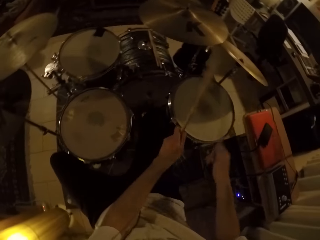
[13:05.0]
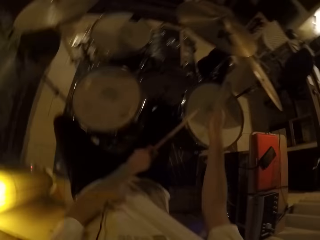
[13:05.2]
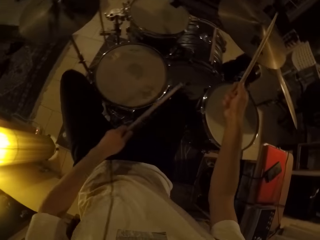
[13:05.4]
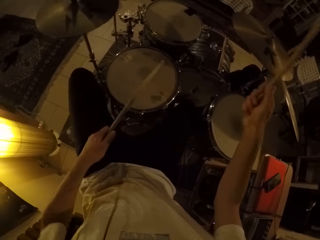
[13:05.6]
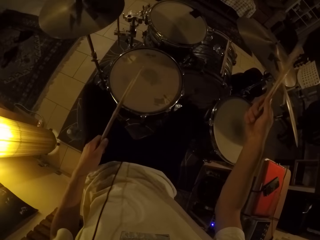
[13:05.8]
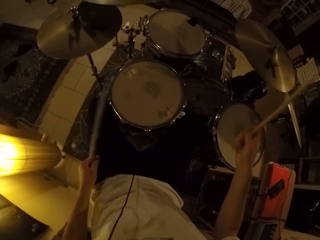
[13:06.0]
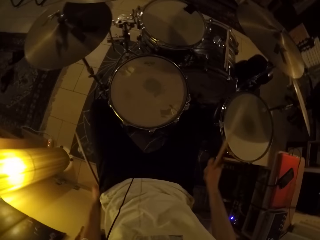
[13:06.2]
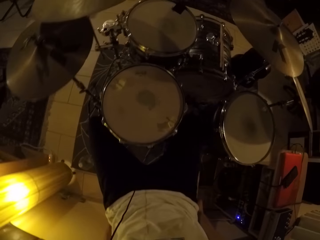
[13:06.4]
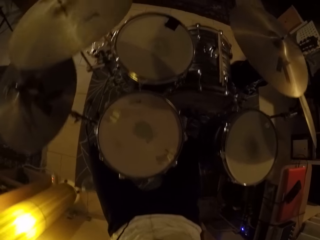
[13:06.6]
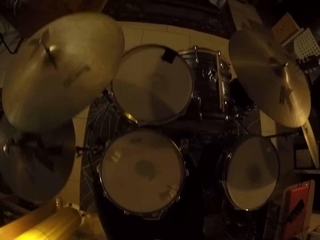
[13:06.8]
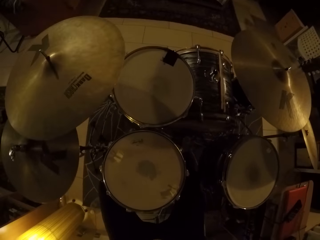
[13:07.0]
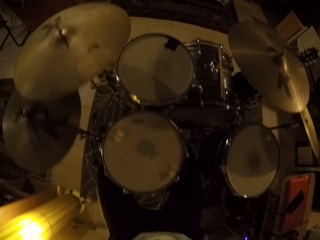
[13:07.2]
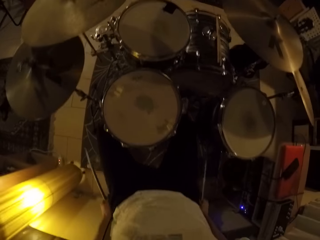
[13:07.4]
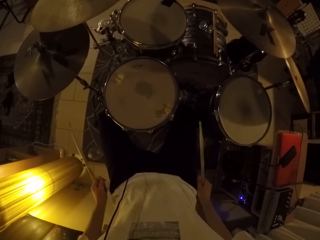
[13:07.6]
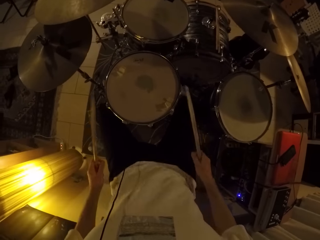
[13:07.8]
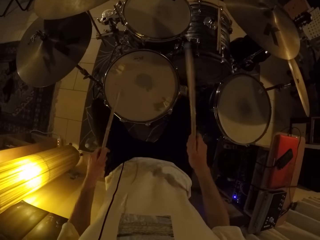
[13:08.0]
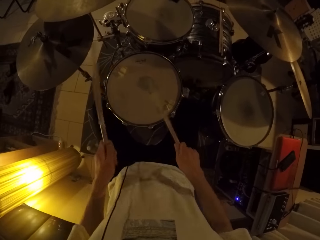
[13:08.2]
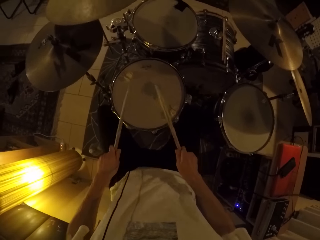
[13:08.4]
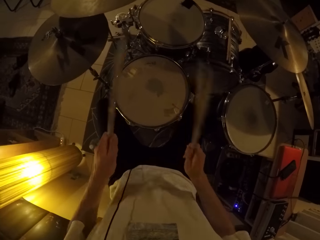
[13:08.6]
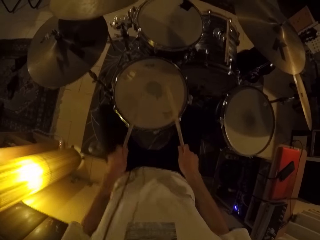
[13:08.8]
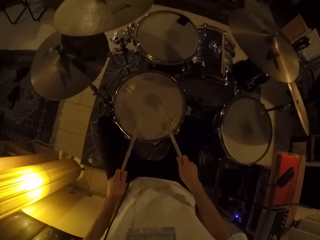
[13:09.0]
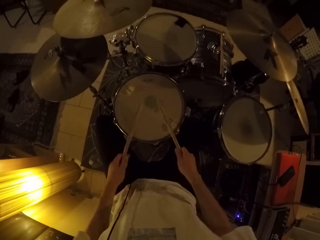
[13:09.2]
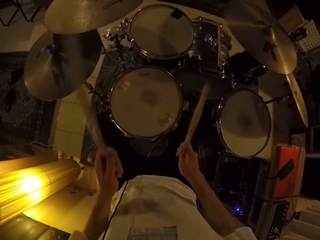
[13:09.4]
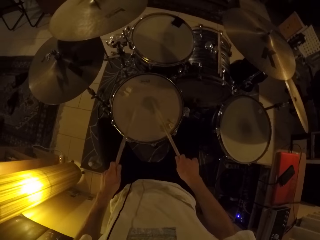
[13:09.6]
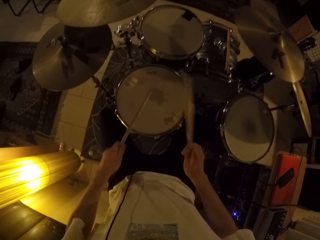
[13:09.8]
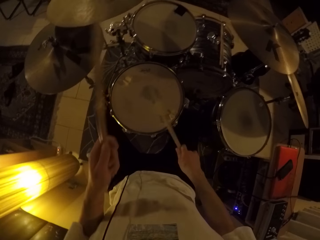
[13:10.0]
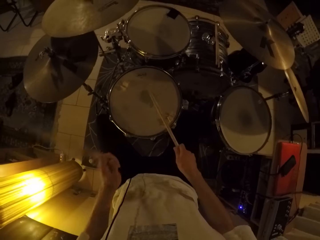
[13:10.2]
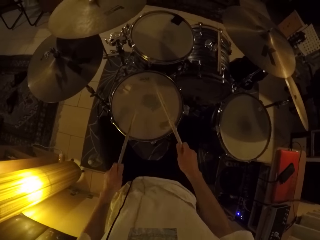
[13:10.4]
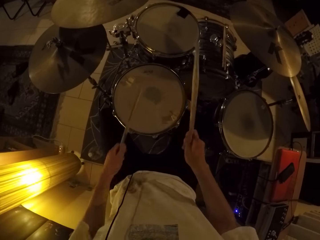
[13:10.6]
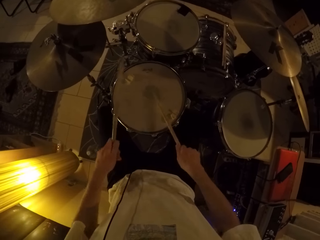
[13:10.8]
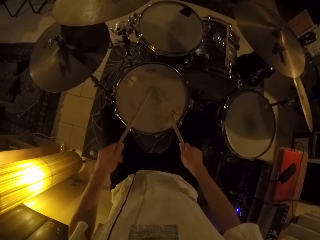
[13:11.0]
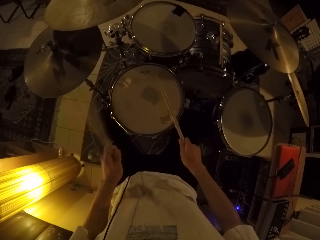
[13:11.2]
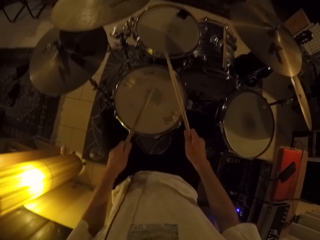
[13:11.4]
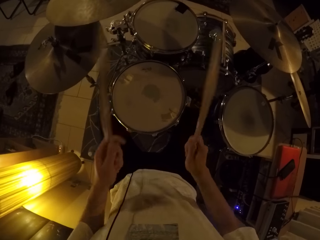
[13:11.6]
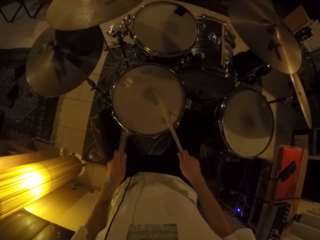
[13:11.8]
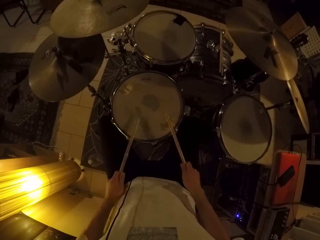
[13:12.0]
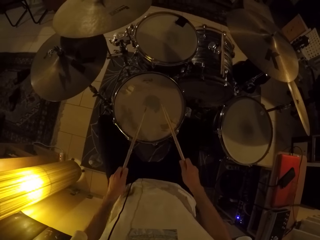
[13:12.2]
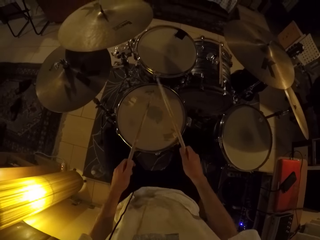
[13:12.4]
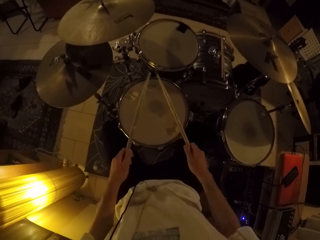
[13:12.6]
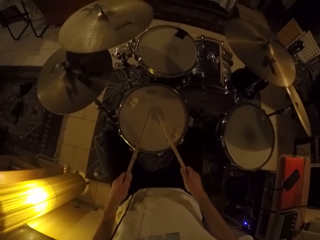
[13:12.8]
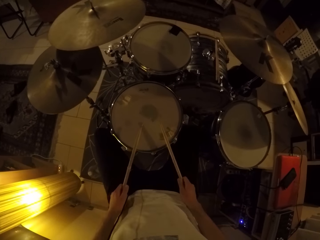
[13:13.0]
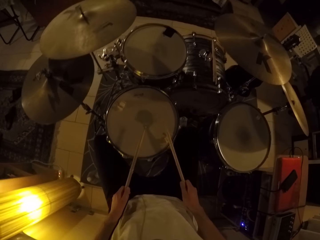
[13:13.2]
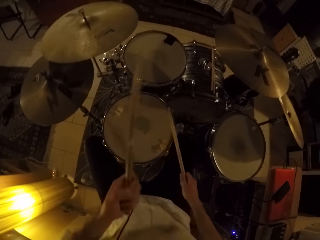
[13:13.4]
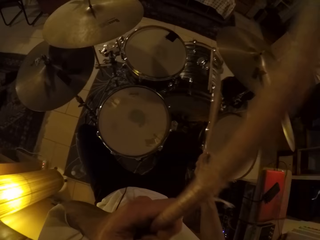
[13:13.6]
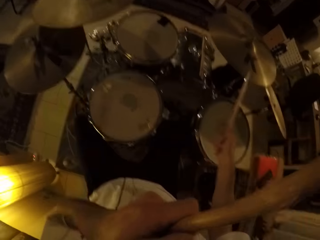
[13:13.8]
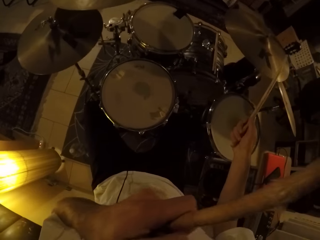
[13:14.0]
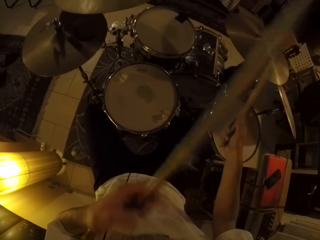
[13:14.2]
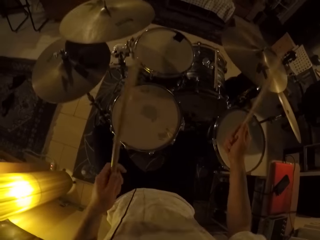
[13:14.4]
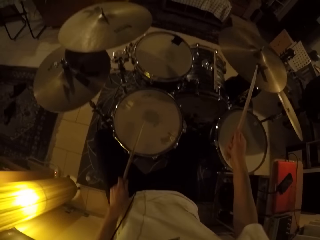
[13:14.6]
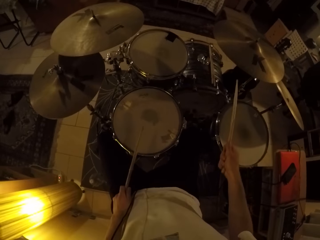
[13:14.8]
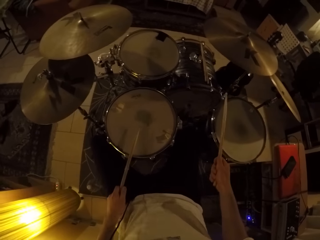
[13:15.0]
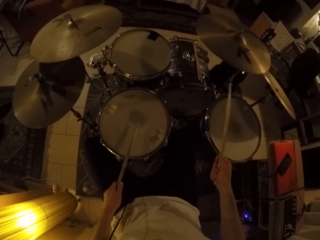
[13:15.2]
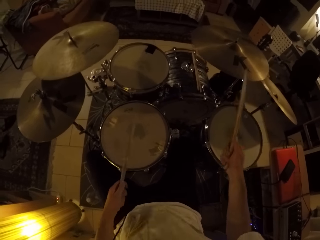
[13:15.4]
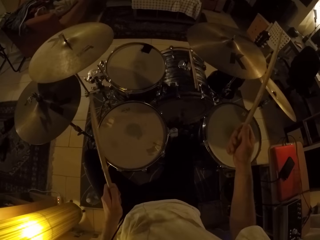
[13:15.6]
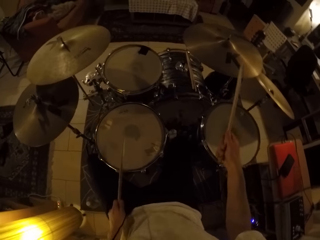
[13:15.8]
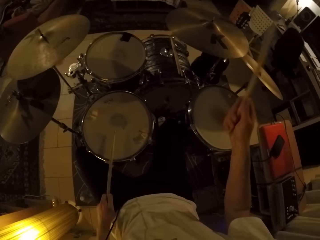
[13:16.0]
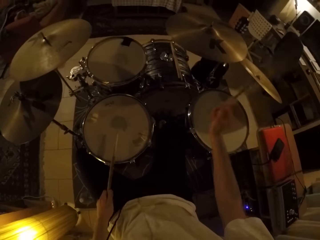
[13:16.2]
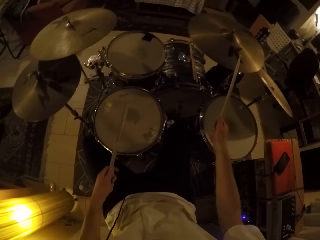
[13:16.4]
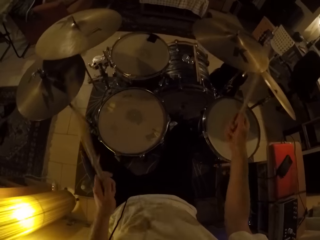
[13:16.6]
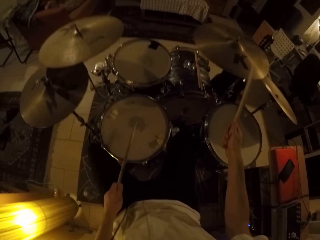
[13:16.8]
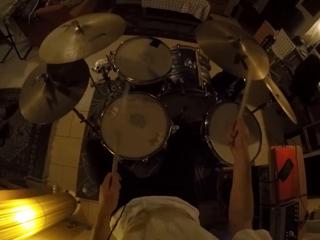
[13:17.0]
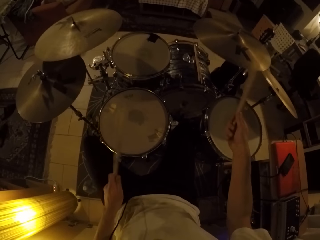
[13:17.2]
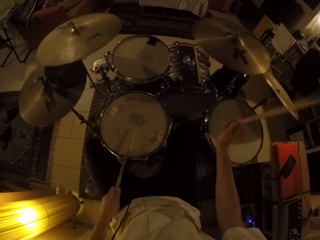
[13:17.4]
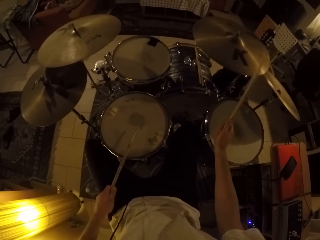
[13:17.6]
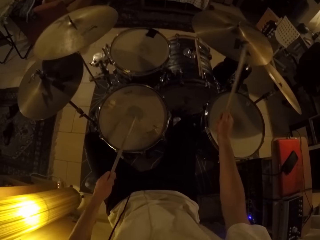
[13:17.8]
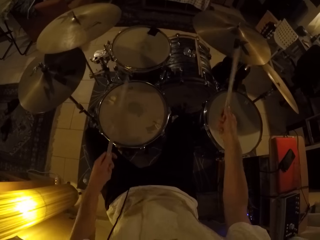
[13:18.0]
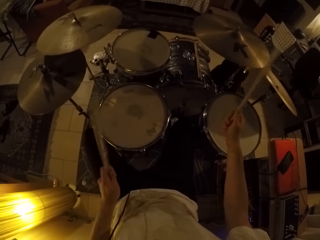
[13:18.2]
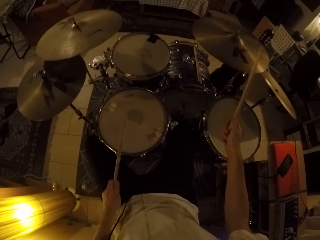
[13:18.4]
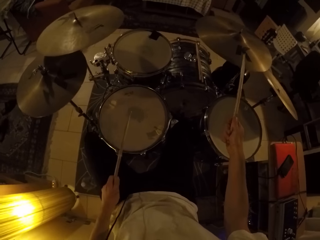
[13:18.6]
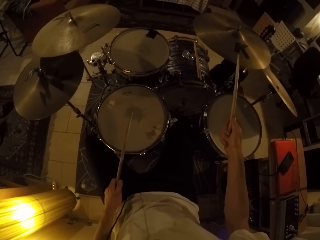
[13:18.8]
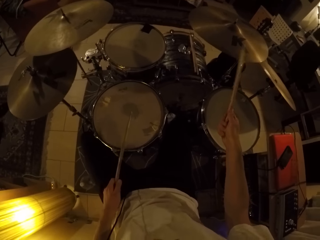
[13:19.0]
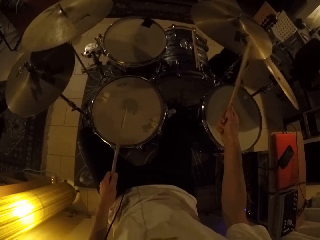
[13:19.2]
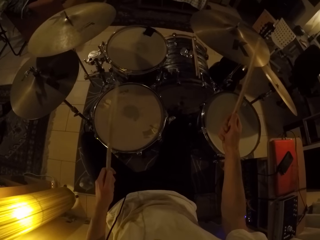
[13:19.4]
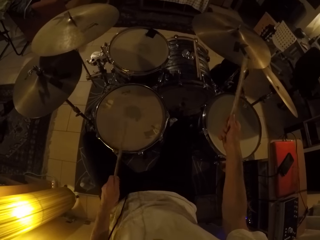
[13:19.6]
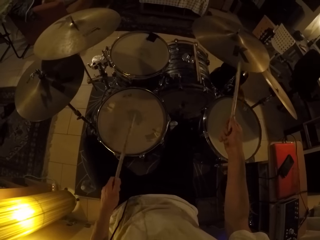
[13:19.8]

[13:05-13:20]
The camera wearer looks around. He plays the drum with the drum sticks. He touches his face with his left hand. He plays the drum set with two drumsticks in both hands.

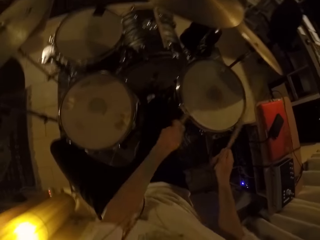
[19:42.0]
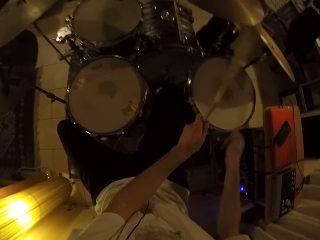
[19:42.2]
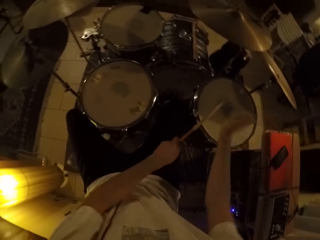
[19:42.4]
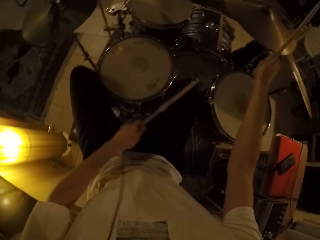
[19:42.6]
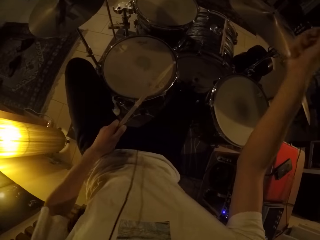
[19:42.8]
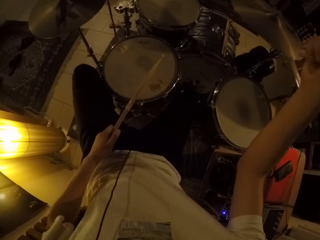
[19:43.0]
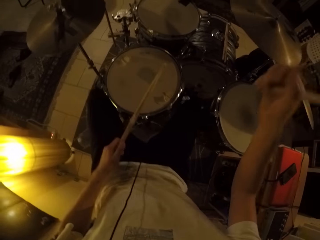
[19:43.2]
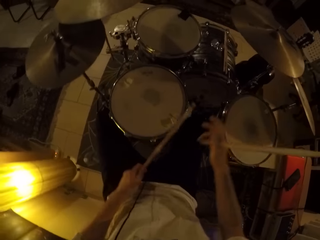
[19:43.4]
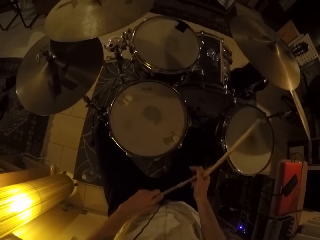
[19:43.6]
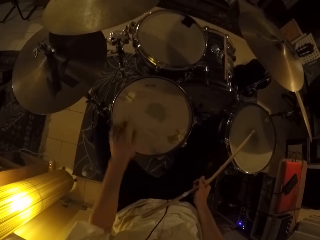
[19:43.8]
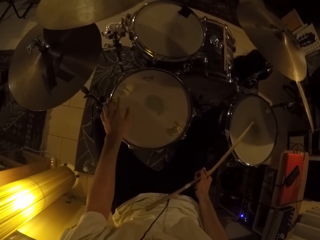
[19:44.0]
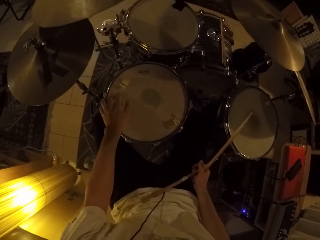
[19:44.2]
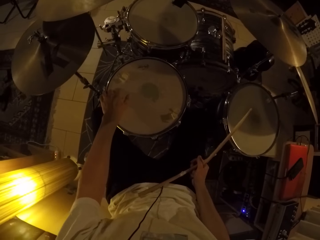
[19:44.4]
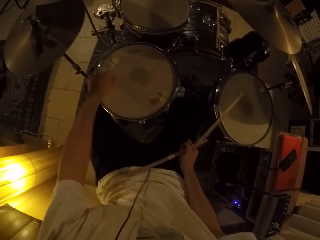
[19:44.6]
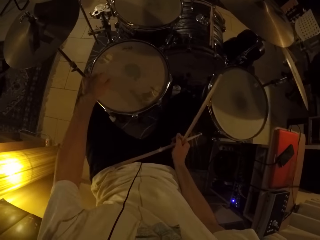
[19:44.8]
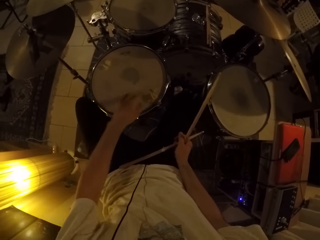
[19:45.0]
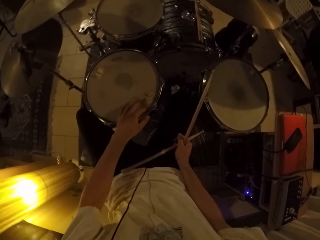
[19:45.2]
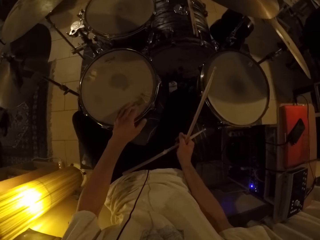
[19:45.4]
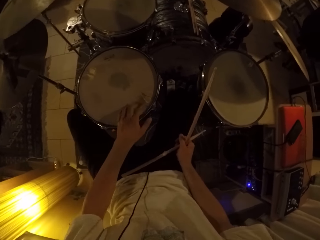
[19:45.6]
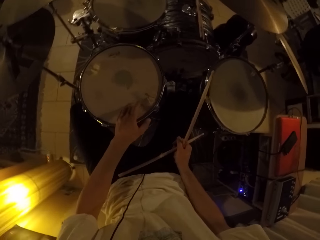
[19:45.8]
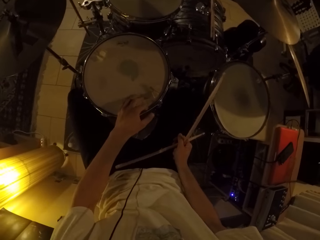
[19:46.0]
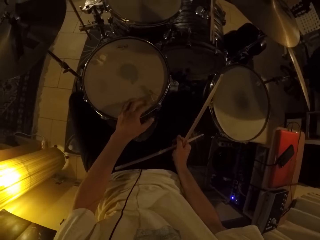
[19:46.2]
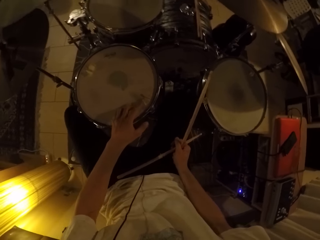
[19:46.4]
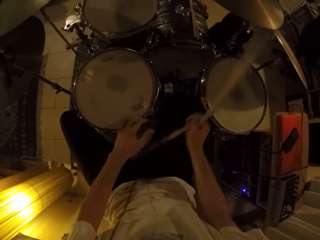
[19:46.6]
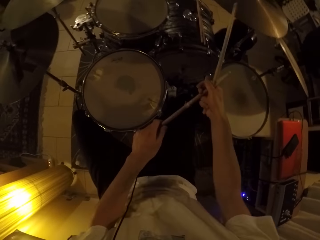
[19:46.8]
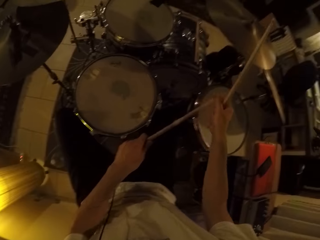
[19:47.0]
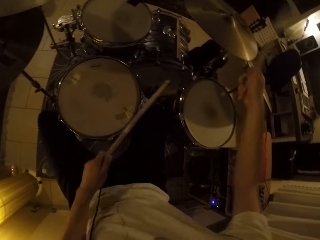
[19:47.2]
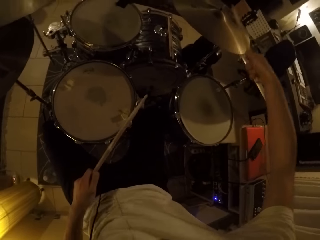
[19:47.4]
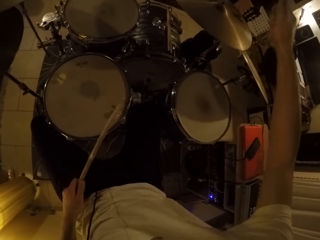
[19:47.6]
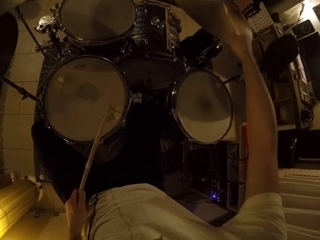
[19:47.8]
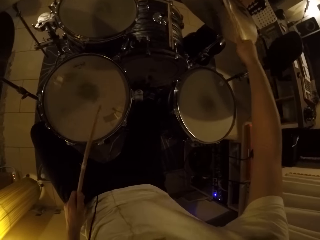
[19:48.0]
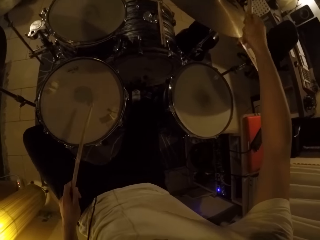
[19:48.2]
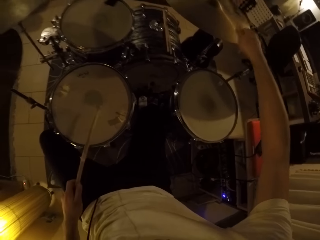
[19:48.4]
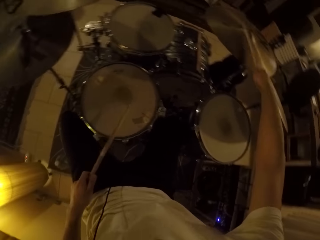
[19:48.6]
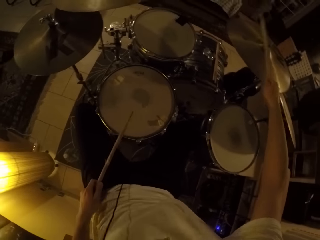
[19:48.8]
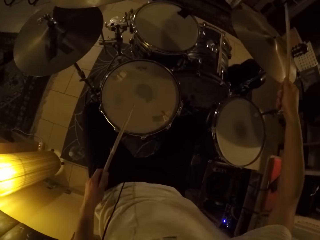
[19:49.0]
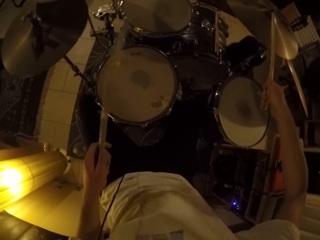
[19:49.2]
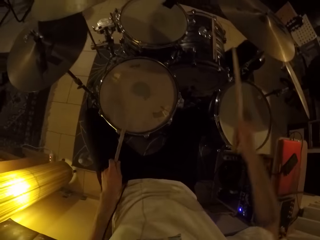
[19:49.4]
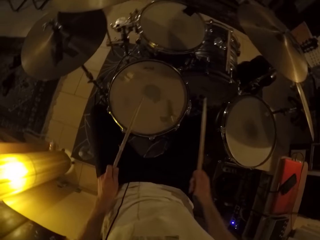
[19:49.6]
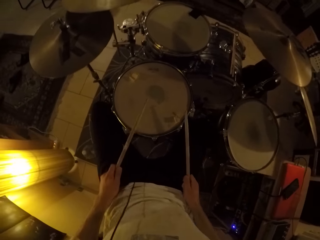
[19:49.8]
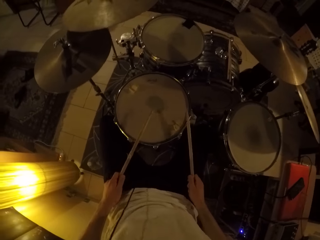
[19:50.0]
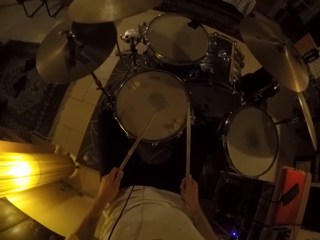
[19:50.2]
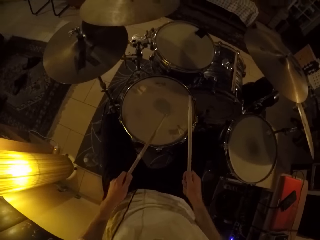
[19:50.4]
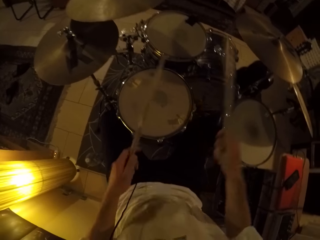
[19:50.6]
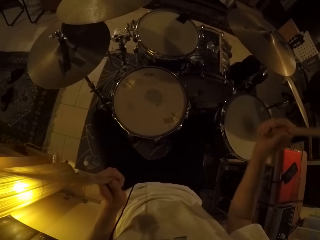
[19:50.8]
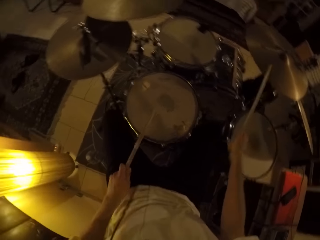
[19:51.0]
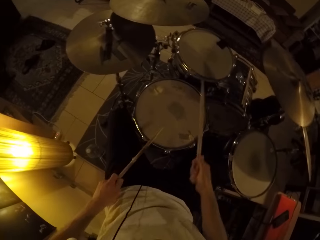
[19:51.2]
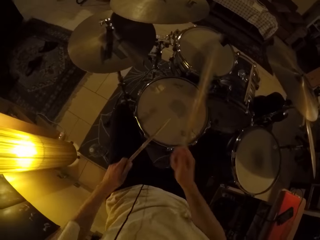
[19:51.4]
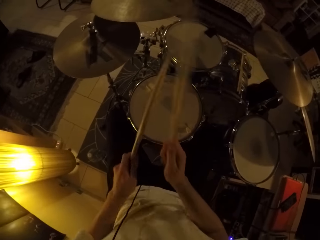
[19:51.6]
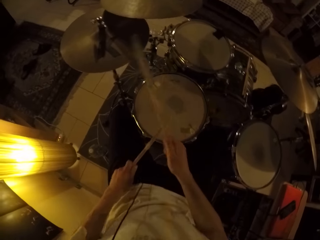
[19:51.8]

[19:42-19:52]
The camera wearer passes the drumstick in his left hand to his right hand. He touches the face of a drum with his left hand. He holds the drum sticks with the right hand. He presses something with the left finger. He touches the face of the drum with his left hand again. He moves the left leg on the drum set. He presses the drum with the left fingers. He wipes something on the drum with the left hand. He passes the drumstick to his left hand. He holds the drum set sticks with both hands. He hits the drum set with a drum set stick with the right hand. He hits the drum set with the drum set stick with the left hand. He moves the left leg.
